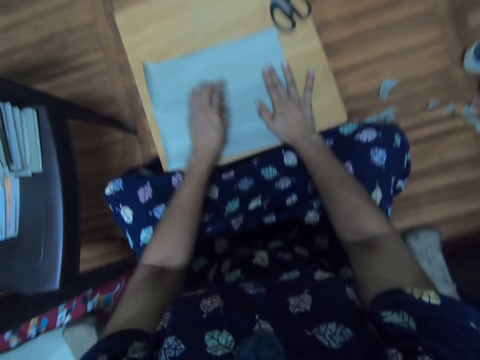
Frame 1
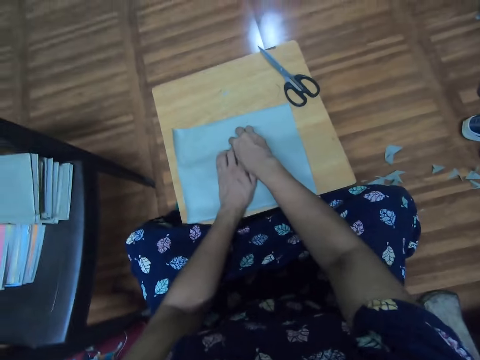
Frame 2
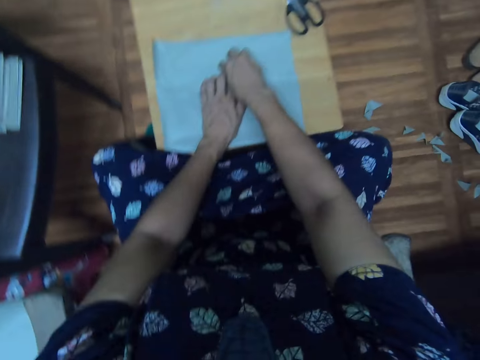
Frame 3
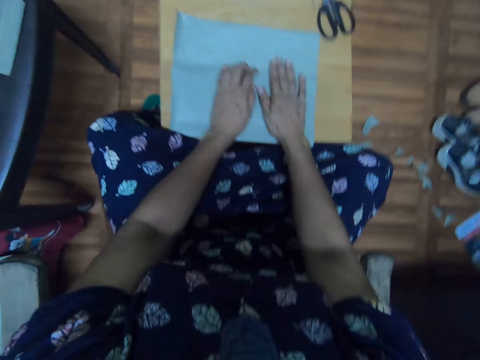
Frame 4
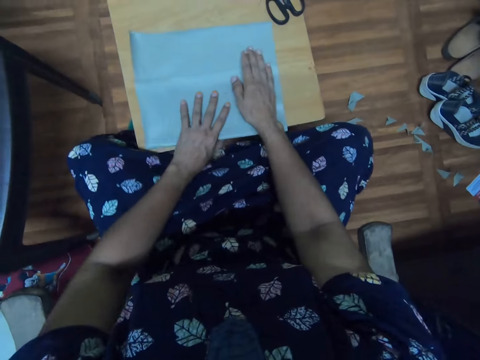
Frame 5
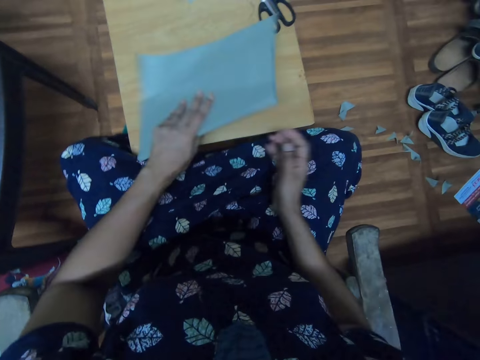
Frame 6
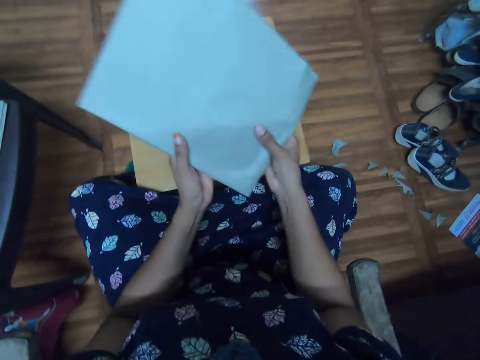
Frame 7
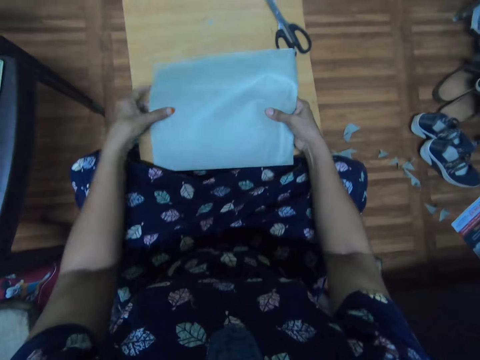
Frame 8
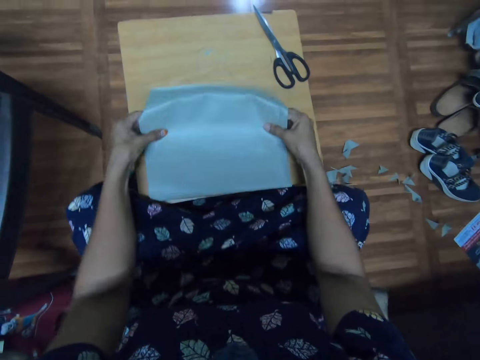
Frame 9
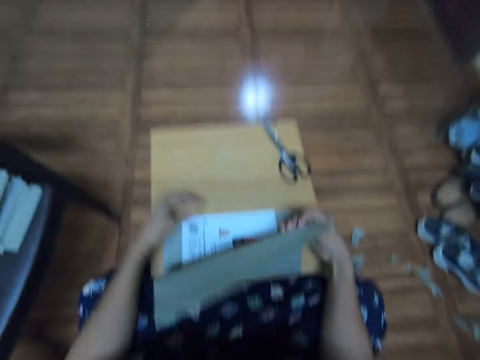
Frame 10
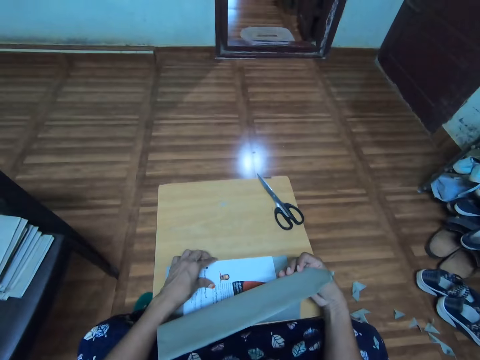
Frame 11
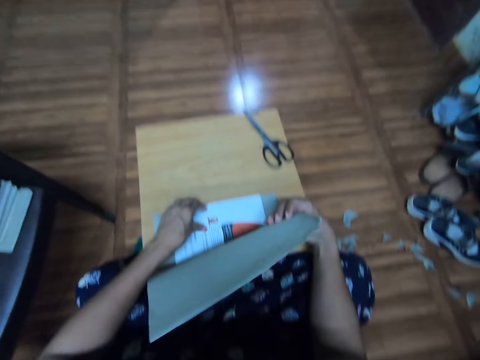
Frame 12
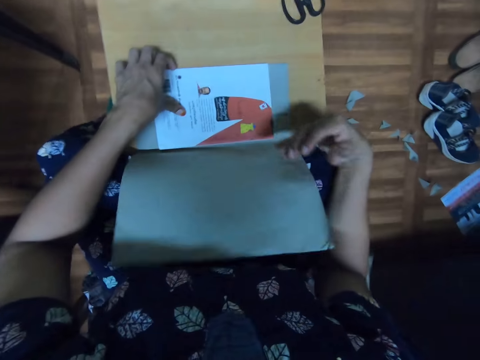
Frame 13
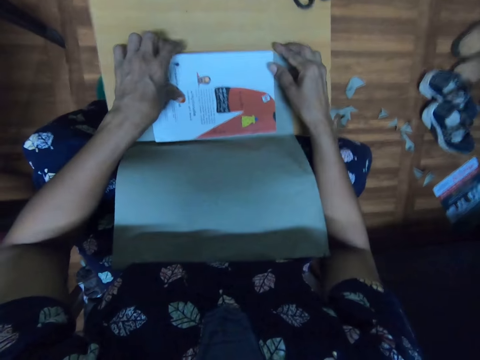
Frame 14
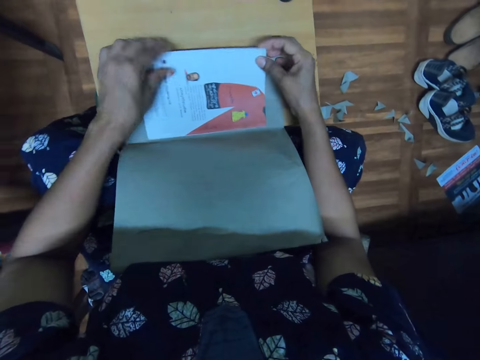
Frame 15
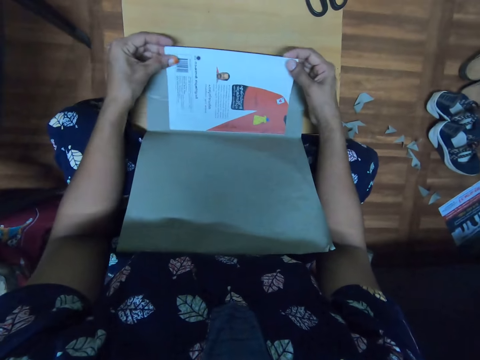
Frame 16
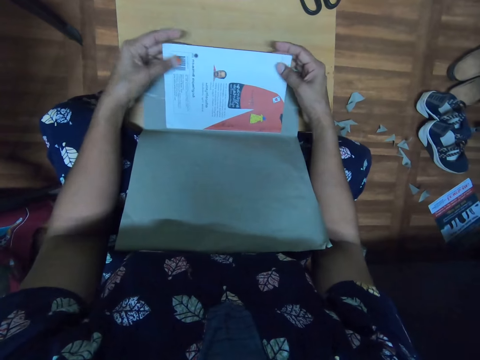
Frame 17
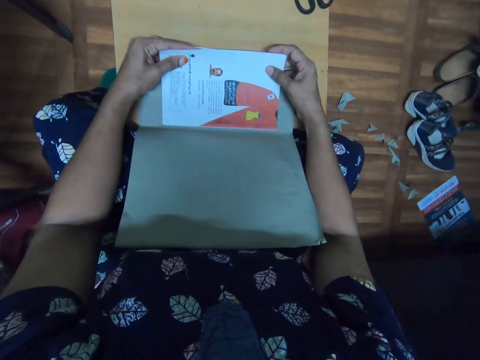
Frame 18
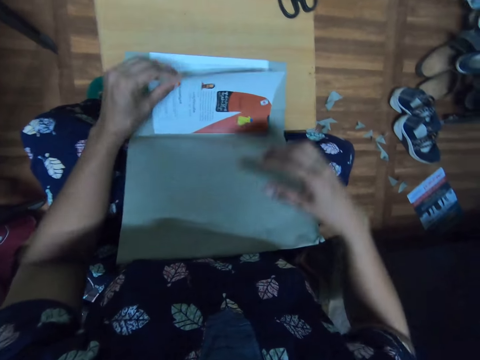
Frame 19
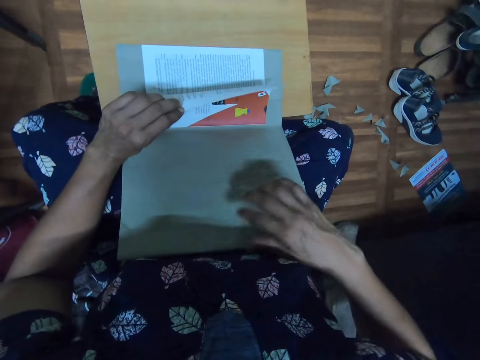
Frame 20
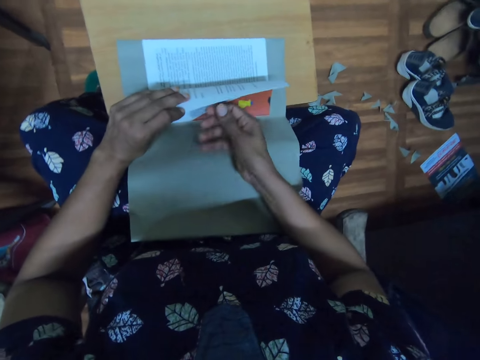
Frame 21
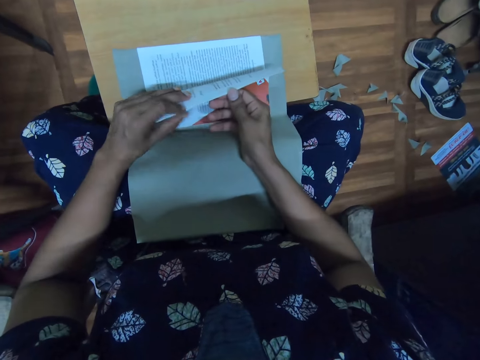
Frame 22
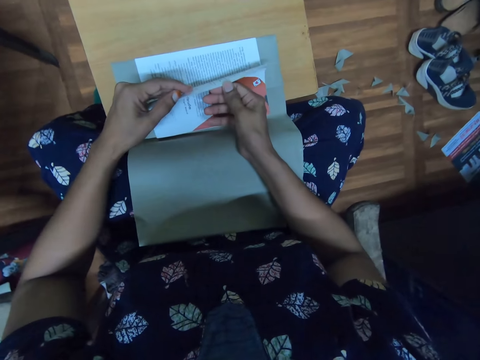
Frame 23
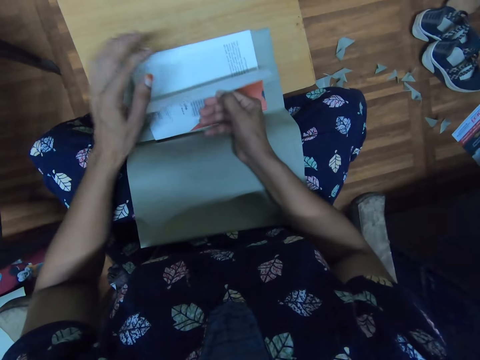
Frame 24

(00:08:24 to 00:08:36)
The camera wearer picks the cover from the table. They turn the book. They turn the cover. They drop the book on the table. They put the cover on the table. They unfold the cover. They open the book. They open the book again.

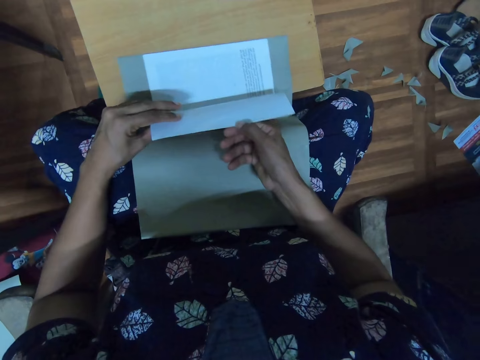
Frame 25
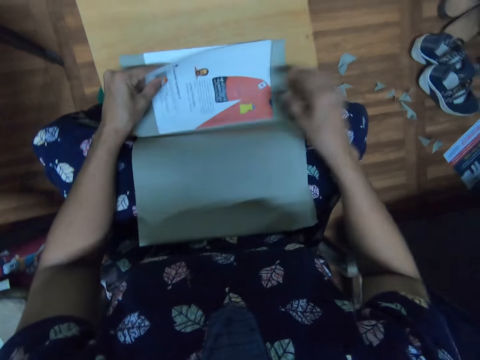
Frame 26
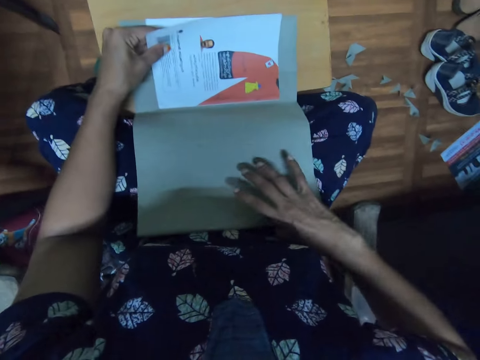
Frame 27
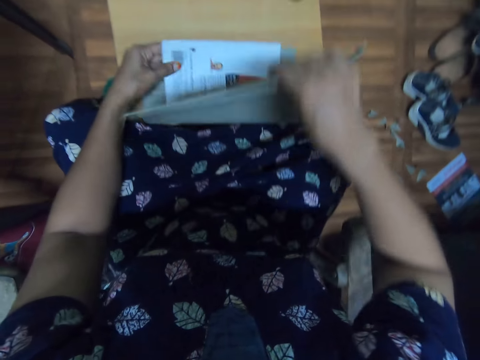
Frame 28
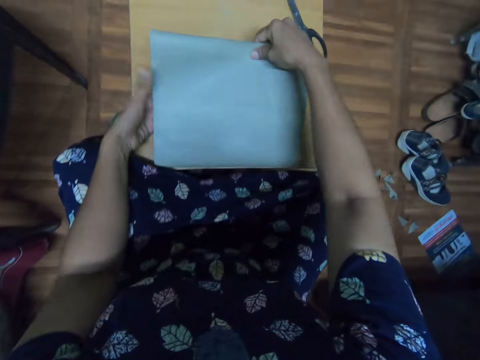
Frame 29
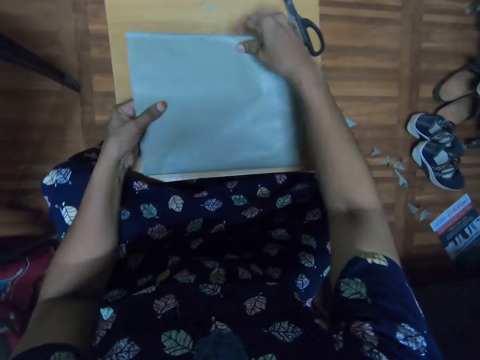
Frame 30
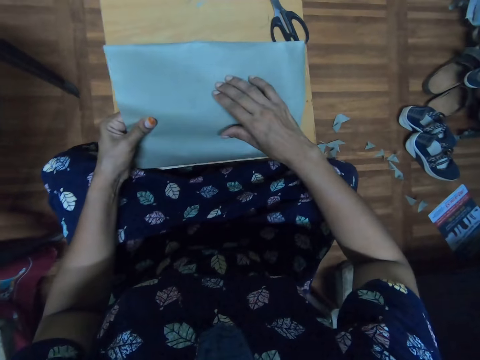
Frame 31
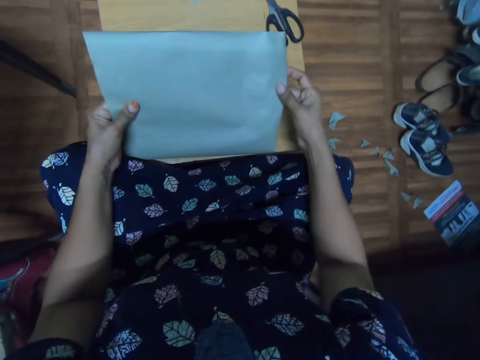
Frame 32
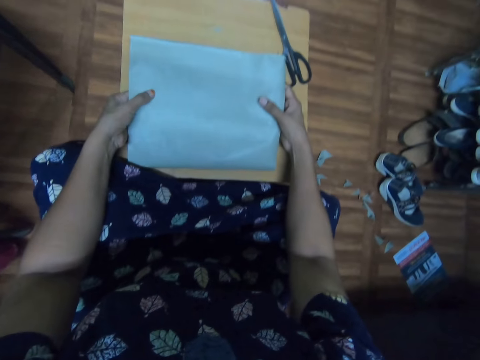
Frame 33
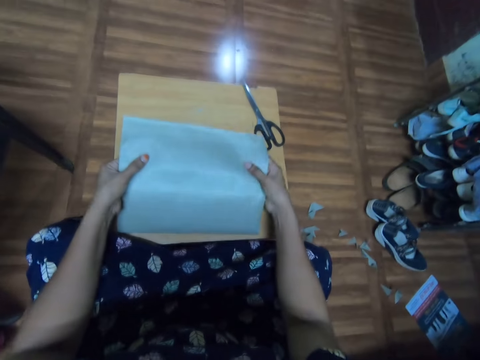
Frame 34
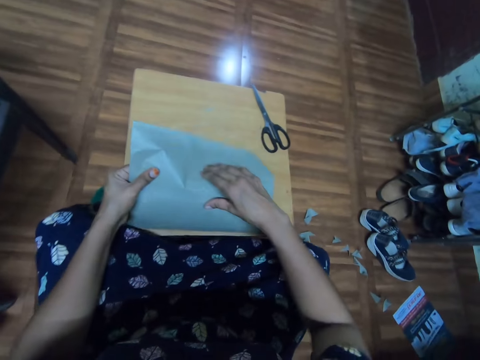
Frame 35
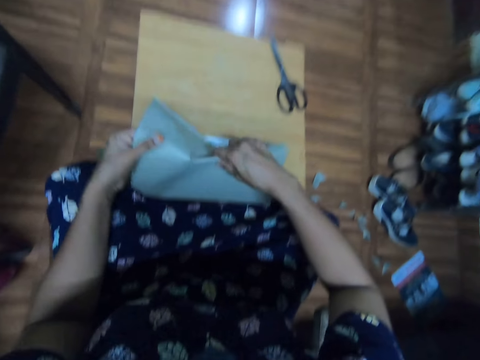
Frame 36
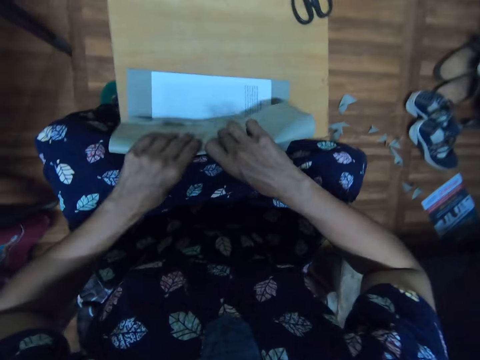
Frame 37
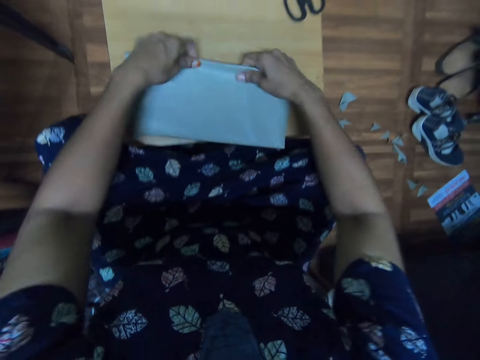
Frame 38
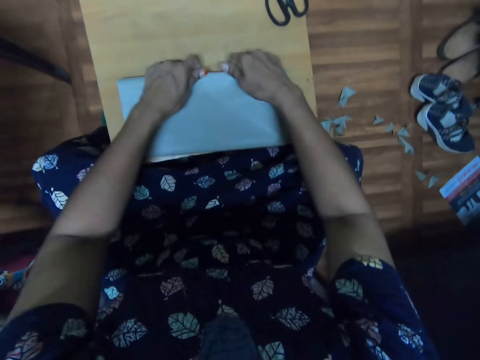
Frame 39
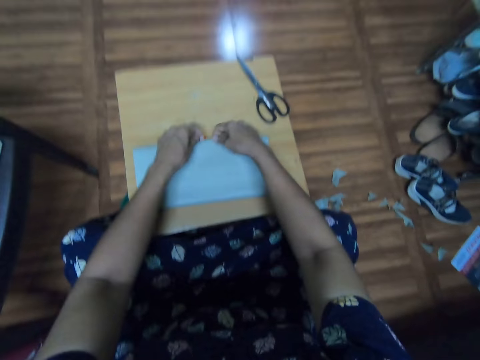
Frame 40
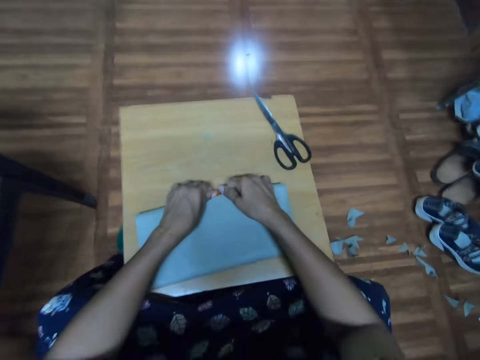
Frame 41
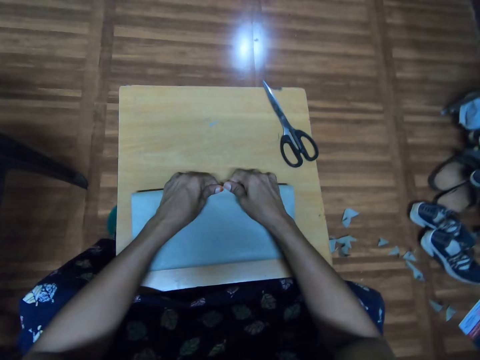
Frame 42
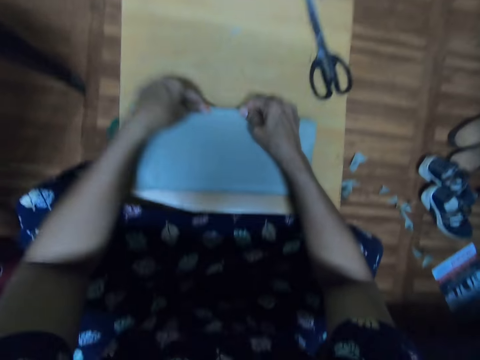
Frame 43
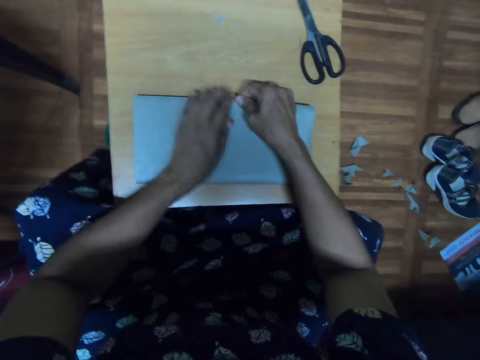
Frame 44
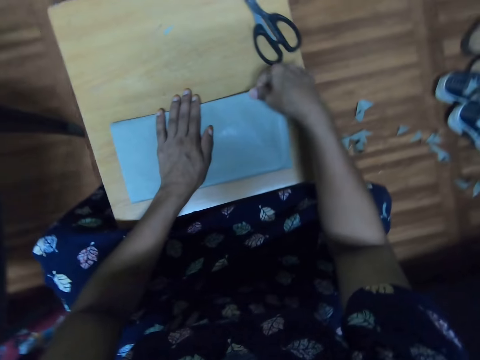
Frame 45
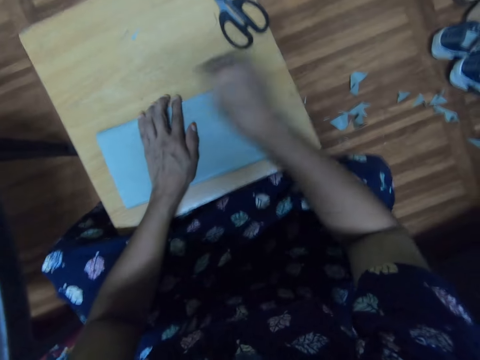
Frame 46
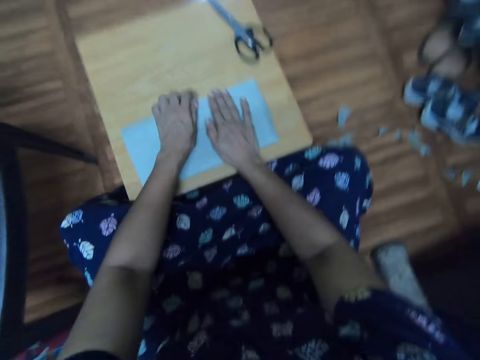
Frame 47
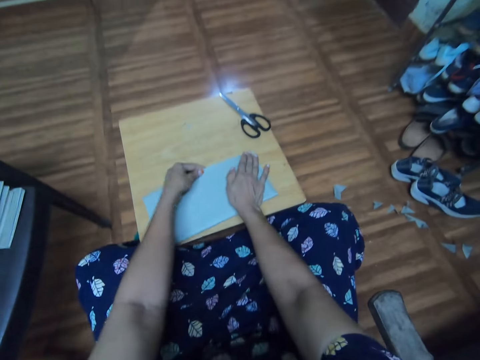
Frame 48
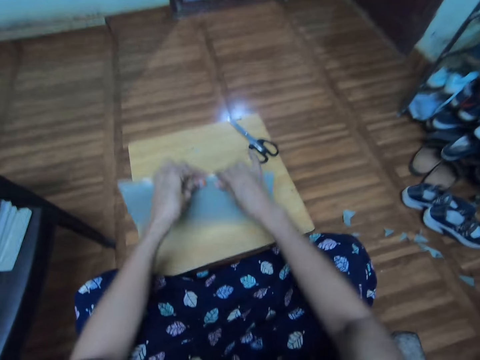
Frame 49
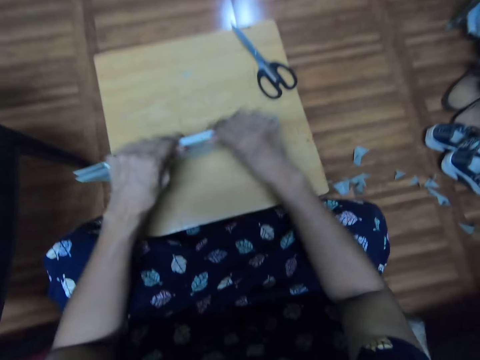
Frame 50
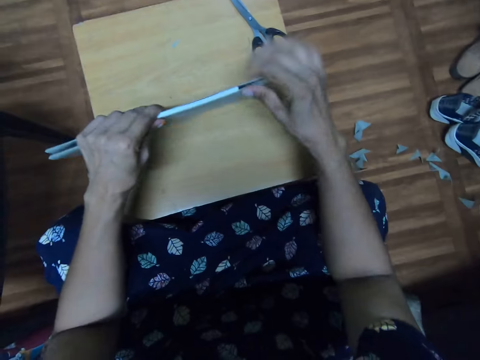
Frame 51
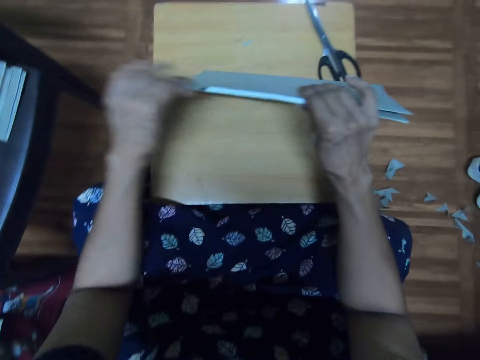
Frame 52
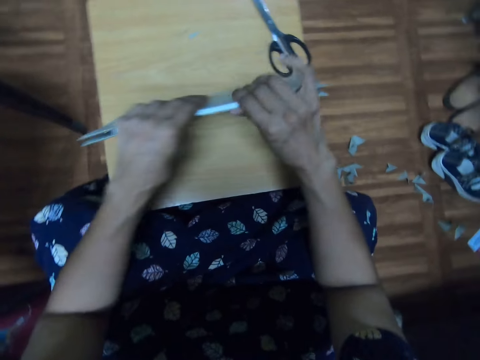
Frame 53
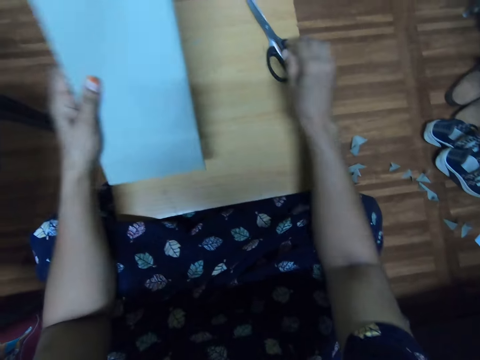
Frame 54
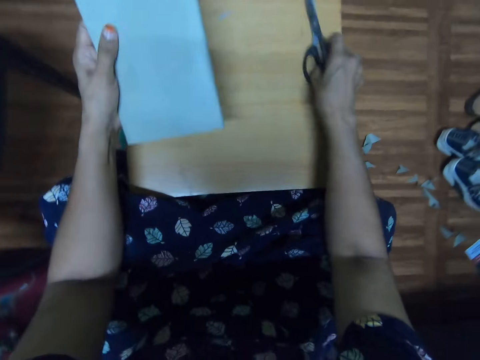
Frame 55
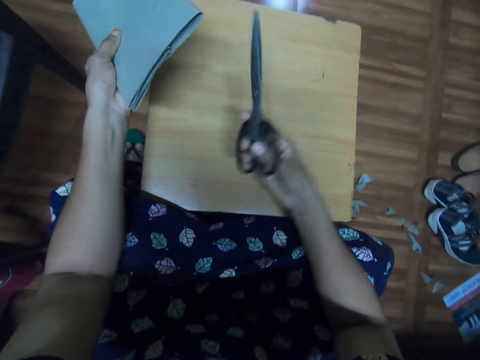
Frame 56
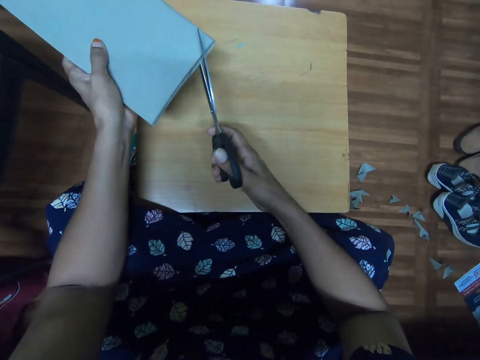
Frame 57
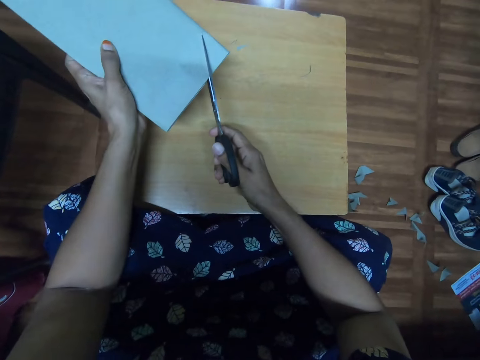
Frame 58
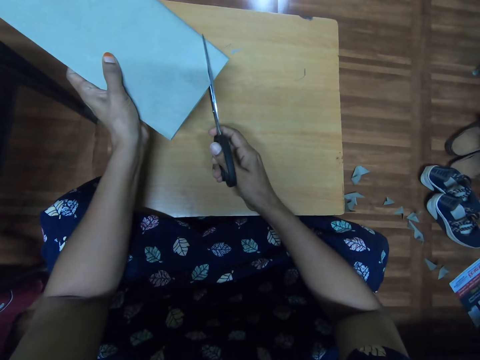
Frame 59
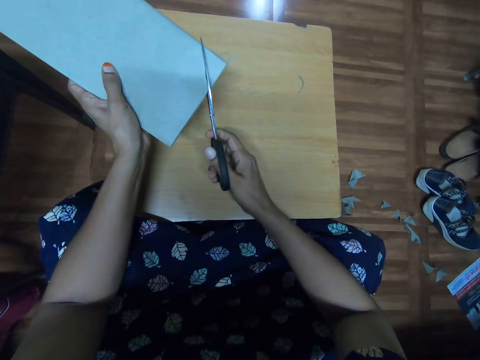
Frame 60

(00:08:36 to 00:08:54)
The camera wearer touches the cover. They close the cover. They fold the cover. They touch the cover. They cover the book. They fold the cover. They move a hand on the book. They fold the cover again. They close the book. They spread the cover on the book. They turn the book. They pick the book from the table. They move a hand on the book. They spread the cover on the book. They pick the scissors from the table. They cut the cover.
